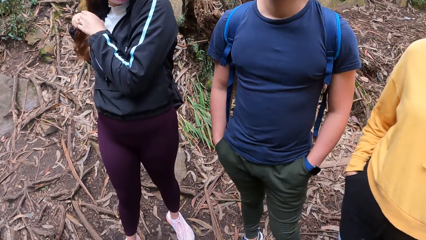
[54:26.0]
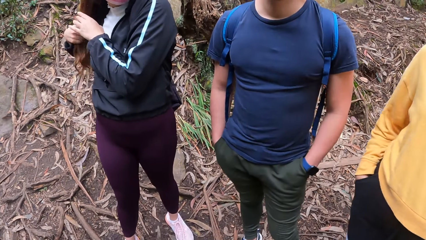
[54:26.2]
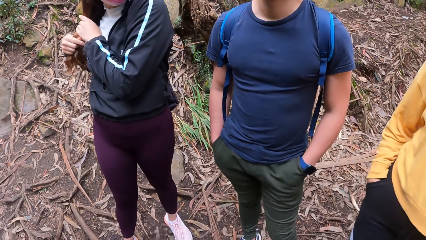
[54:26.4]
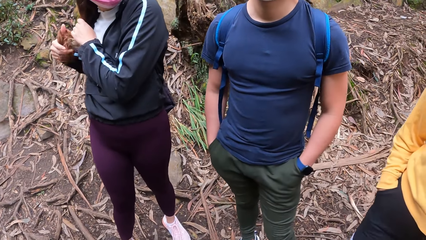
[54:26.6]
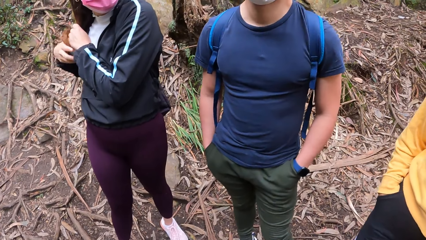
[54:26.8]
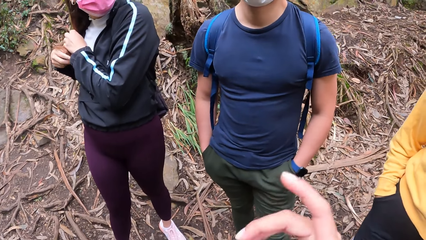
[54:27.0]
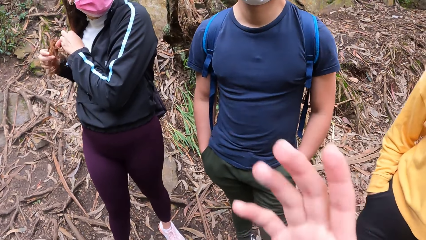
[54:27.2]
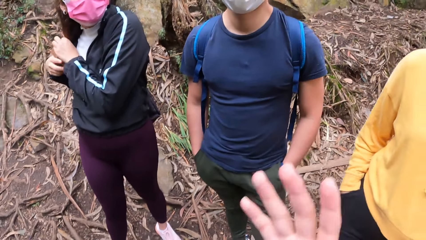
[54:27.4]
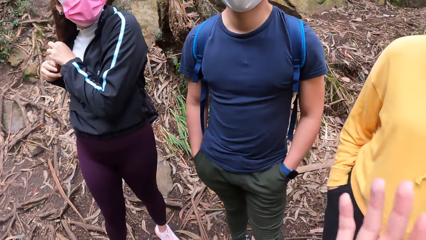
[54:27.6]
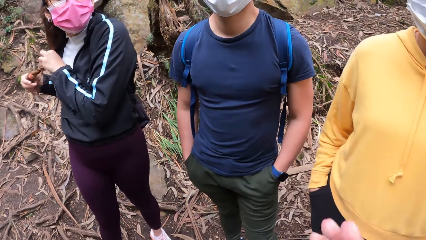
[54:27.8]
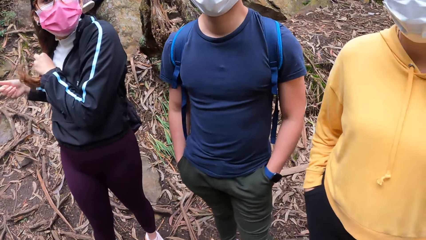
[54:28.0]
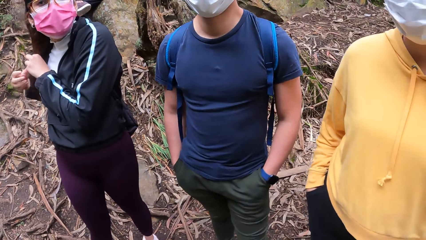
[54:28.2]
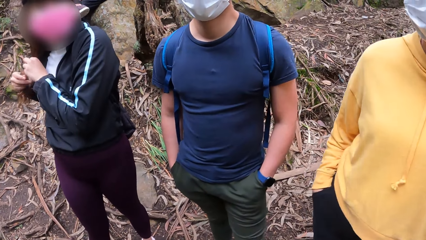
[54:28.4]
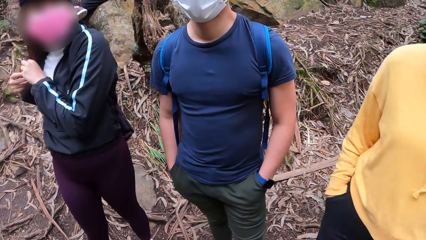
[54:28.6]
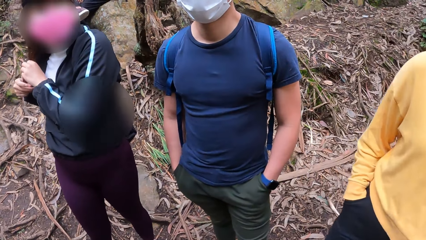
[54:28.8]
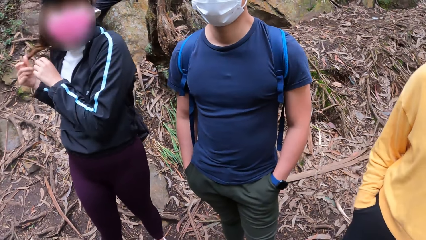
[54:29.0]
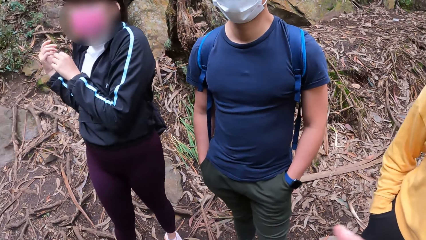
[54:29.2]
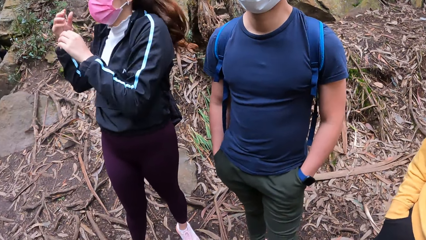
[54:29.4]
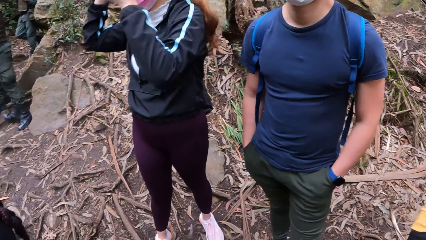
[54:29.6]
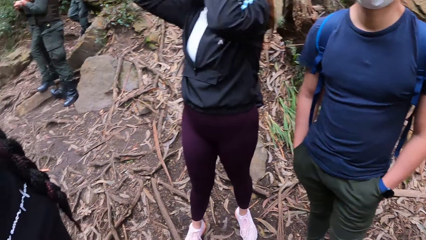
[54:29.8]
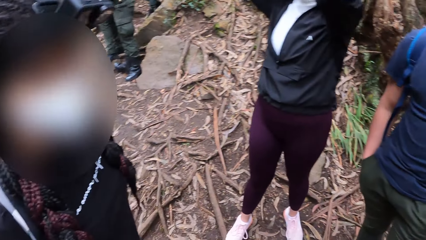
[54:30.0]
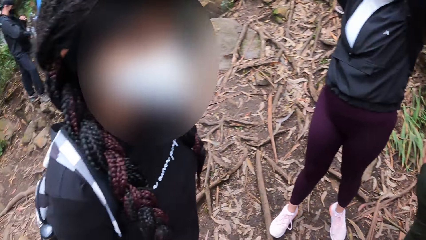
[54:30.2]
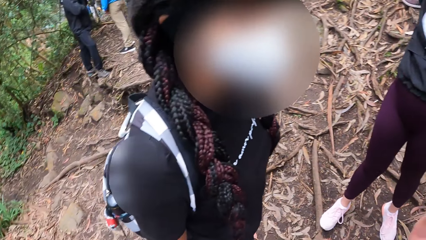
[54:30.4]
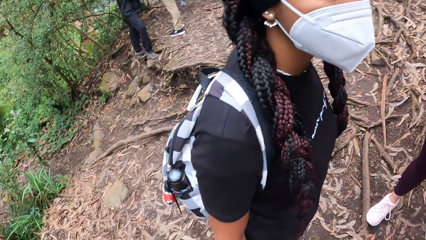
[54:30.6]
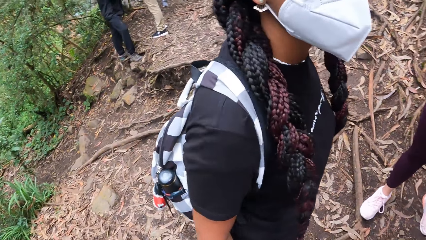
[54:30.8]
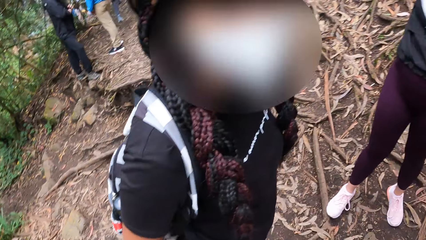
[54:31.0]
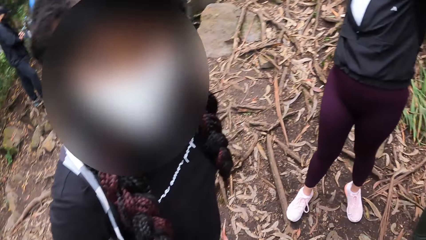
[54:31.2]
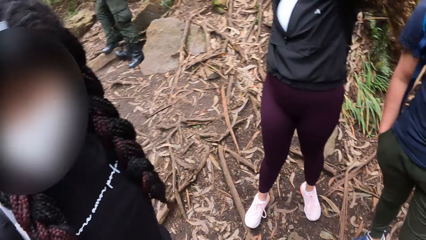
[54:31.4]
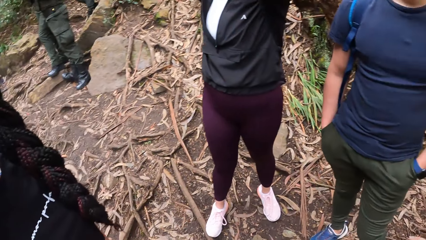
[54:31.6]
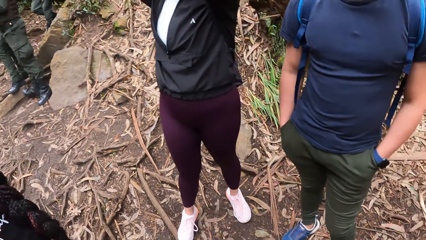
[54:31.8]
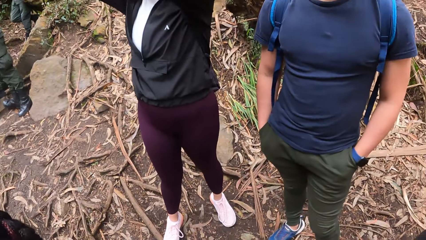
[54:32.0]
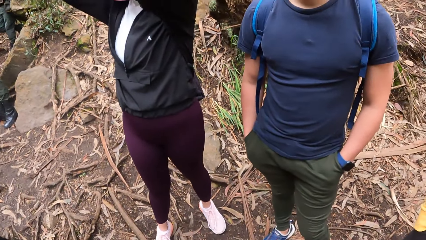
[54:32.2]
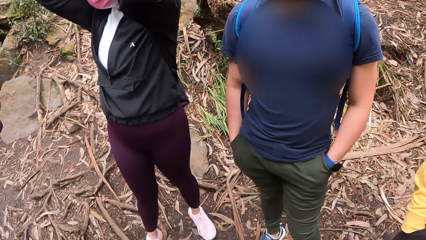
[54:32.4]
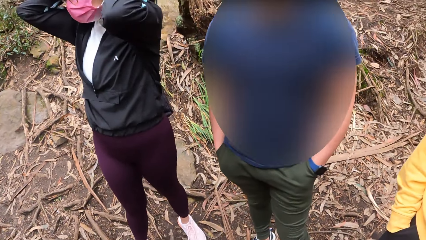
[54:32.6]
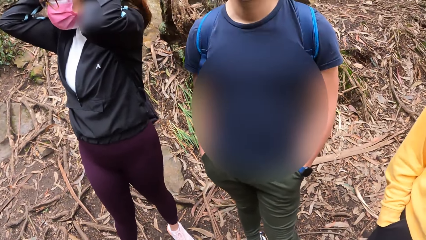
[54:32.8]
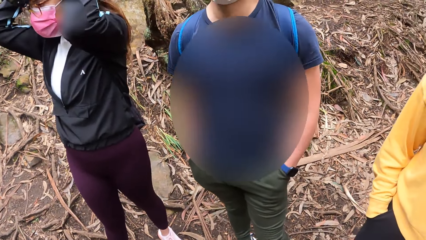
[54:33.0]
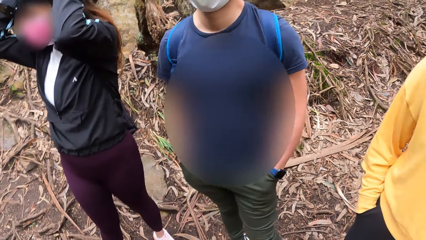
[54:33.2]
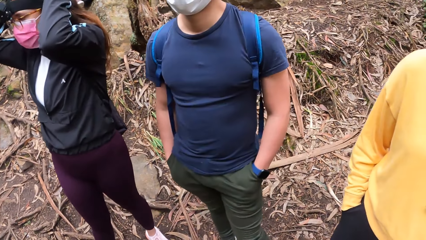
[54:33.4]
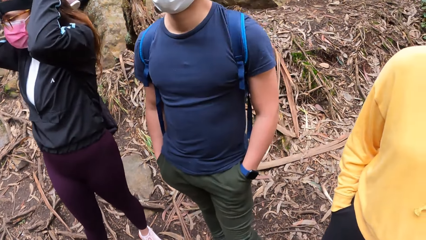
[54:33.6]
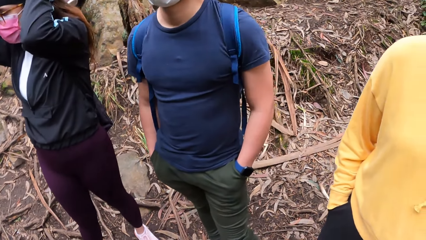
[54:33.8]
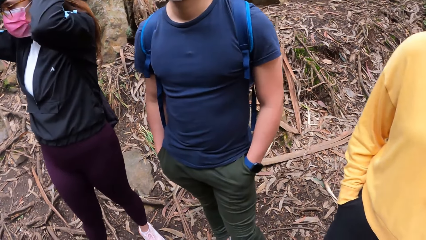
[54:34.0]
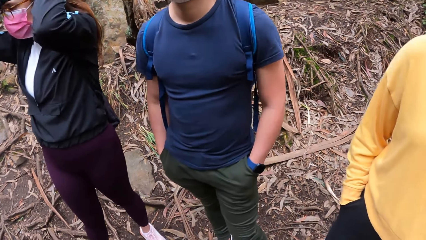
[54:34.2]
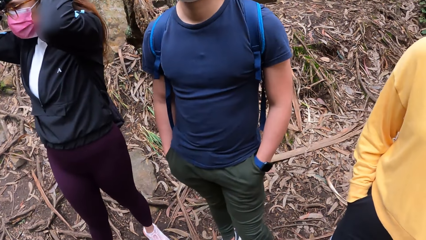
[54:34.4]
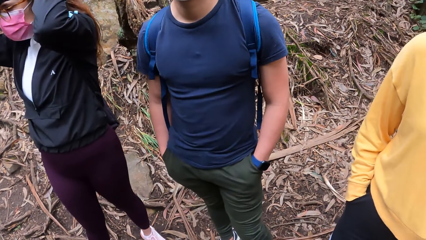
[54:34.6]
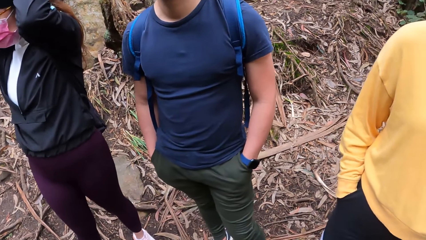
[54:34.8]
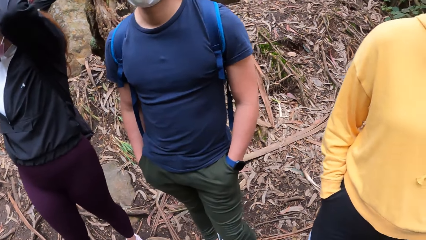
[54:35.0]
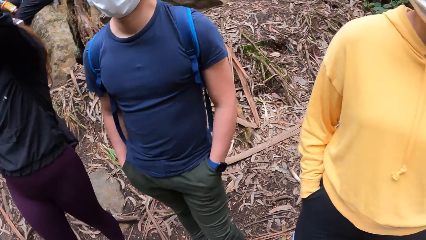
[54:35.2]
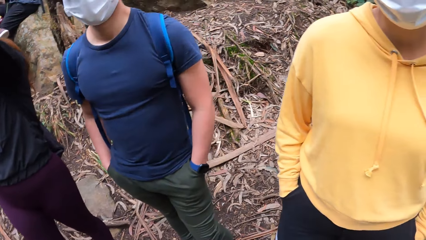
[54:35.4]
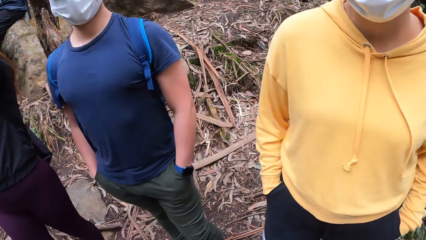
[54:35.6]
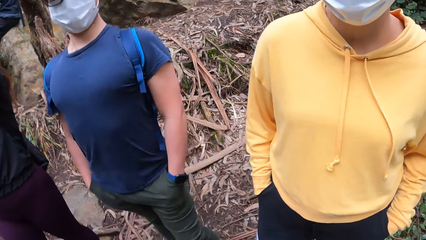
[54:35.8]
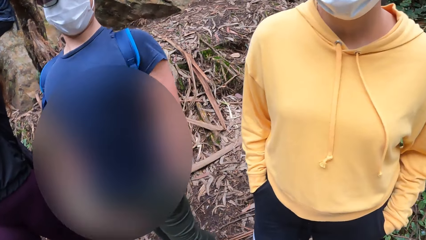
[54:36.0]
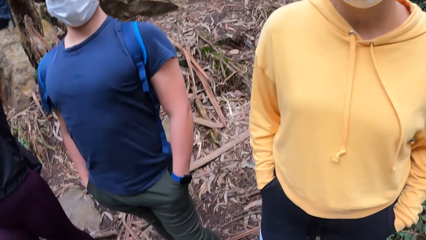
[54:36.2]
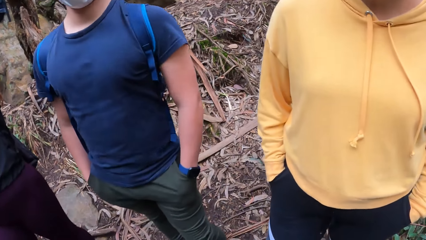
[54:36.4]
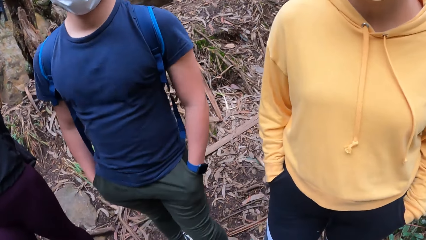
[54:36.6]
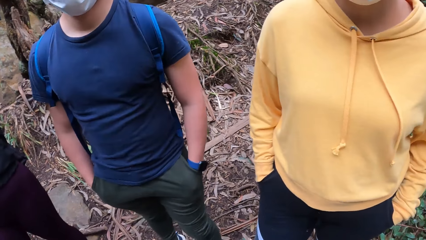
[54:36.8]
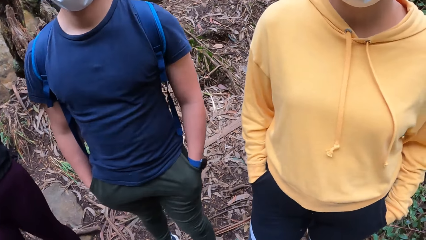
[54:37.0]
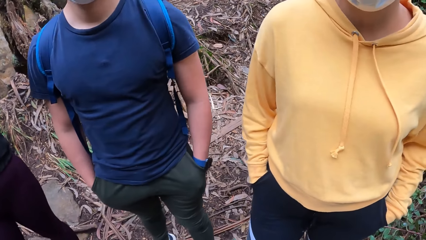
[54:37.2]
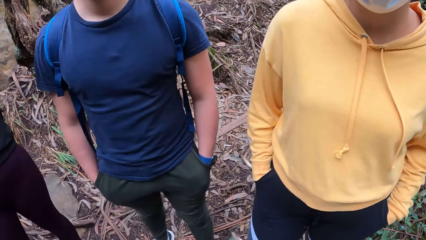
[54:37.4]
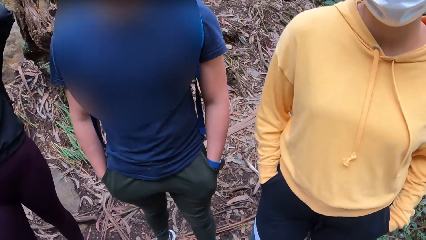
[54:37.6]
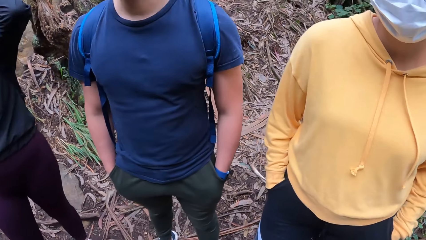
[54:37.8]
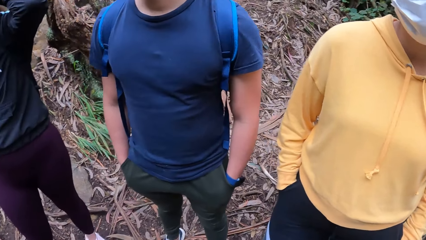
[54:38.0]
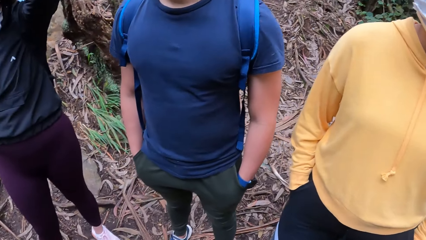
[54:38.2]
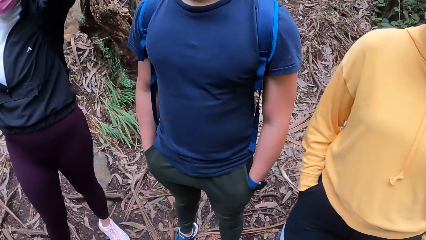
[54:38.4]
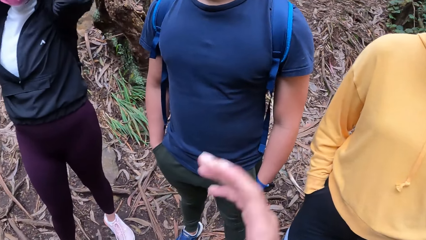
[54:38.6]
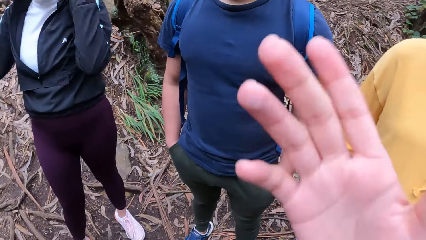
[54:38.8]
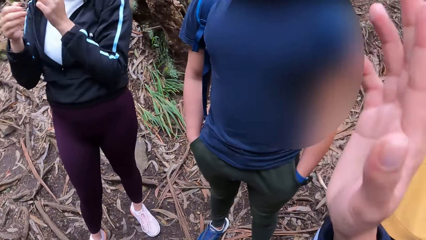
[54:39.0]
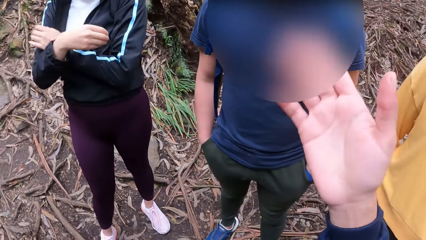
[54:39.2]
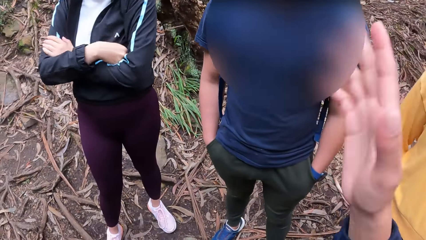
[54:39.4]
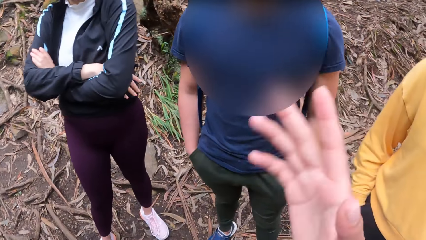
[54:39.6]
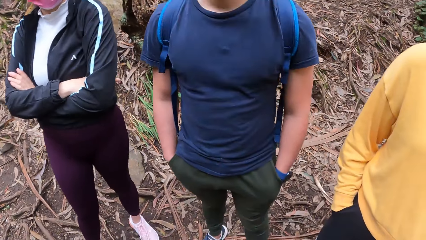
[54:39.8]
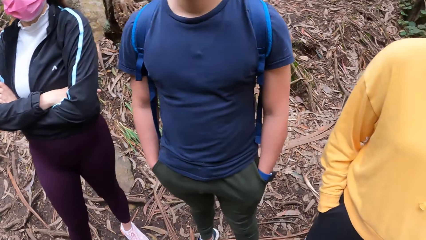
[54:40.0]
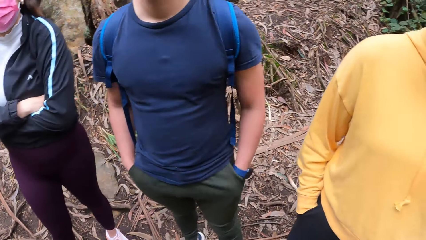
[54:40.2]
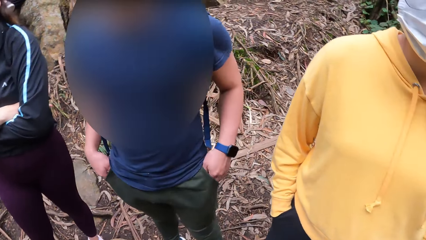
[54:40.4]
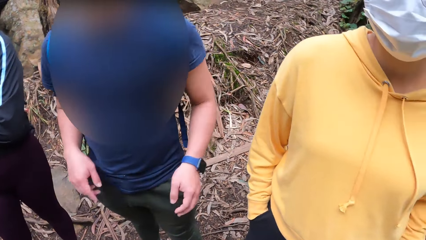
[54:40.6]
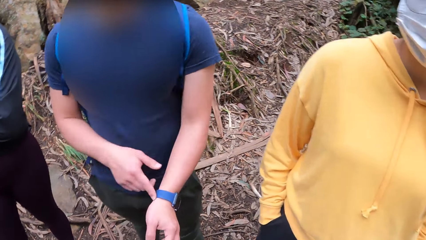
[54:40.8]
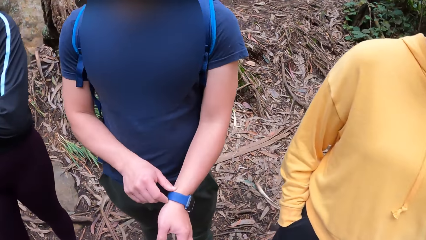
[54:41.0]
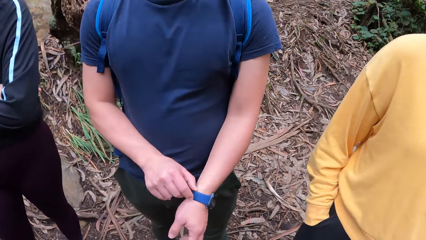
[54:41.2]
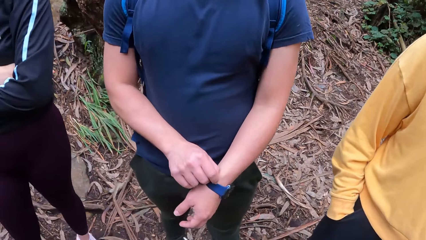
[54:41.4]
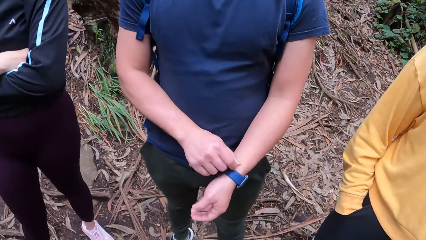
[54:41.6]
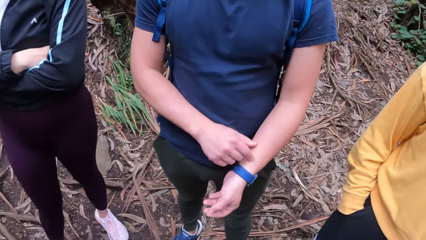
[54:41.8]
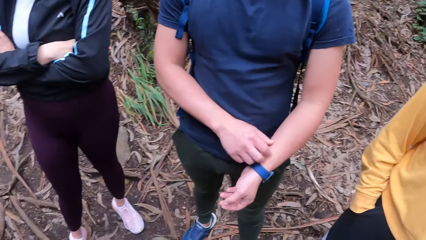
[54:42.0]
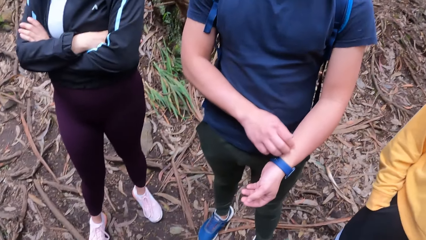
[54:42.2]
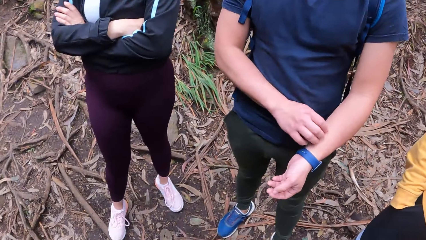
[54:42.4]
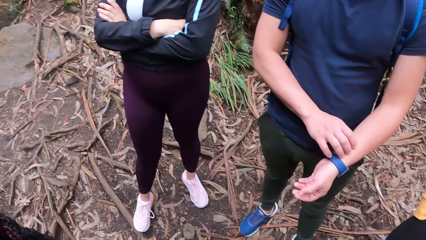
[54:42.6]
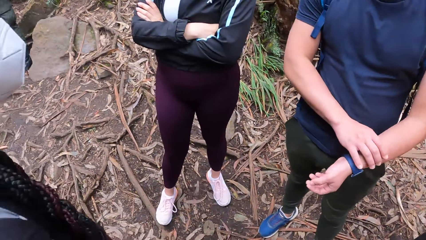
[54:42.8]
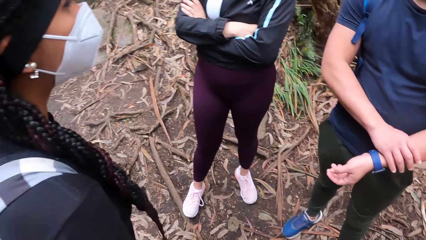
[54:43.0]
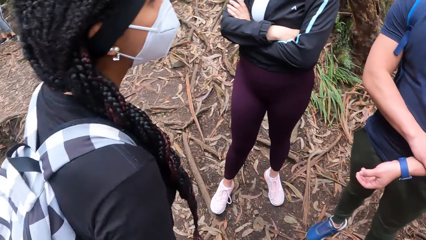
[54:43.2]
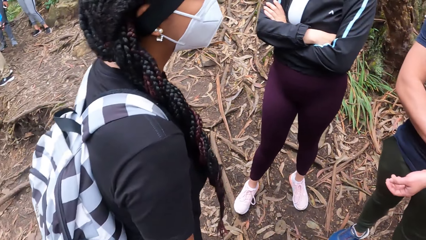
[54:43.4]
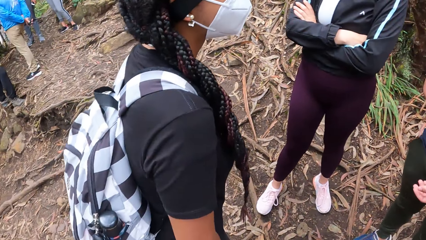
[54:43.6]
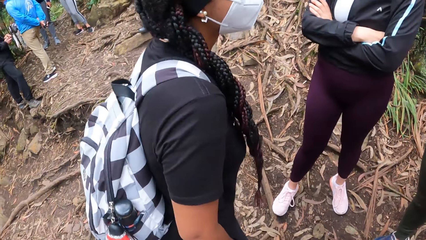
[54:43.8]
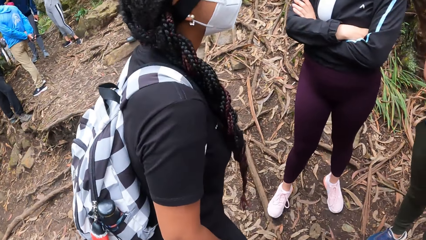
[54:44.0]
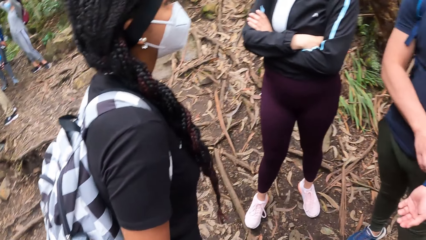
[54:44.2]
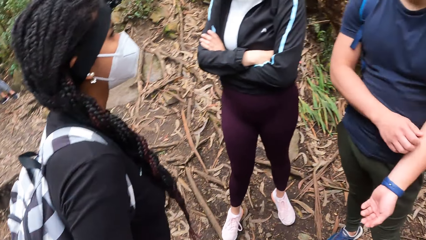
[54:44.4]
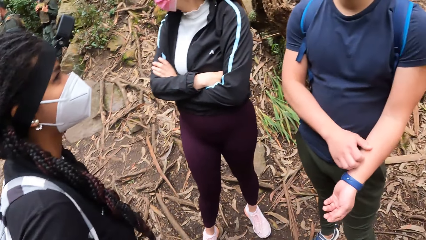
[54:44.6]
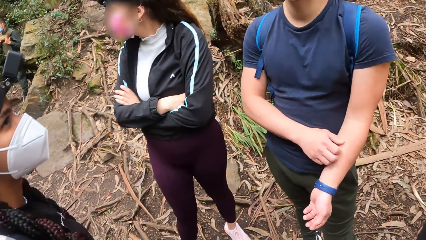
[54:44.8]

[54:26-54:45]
A lady pulls her hair. The camera wearer interacts with a man. She looks around the forest. She interacts with the man. She raises her right hand. The man adjusts a watch on his left hand with his right hand. The man rubs his left hand with his right hand. The camera wearer looks around the forest.
